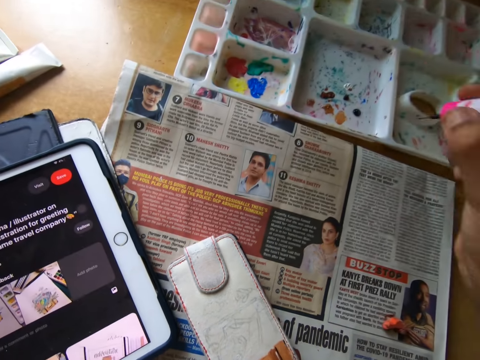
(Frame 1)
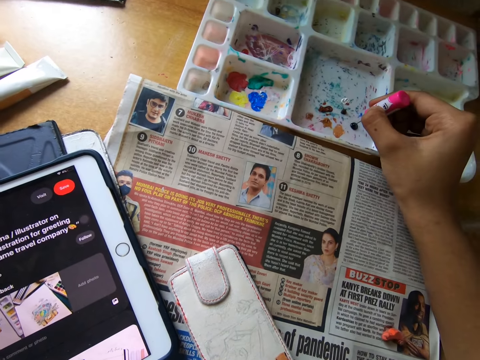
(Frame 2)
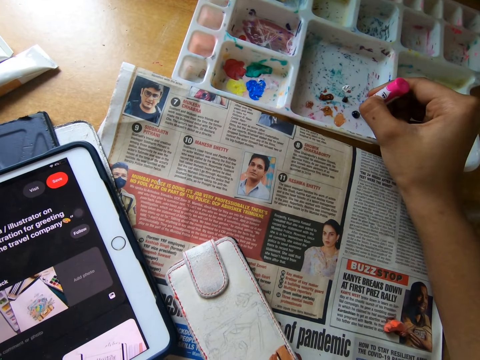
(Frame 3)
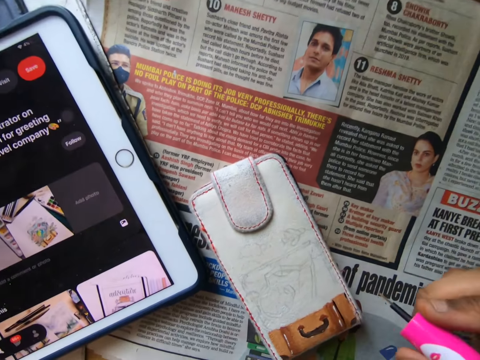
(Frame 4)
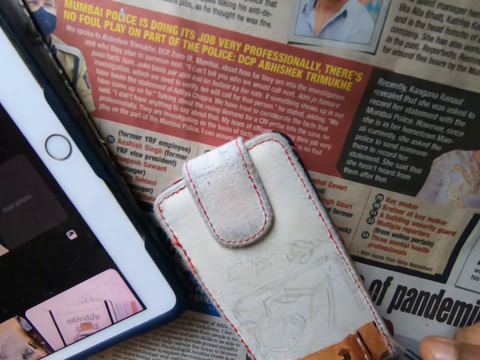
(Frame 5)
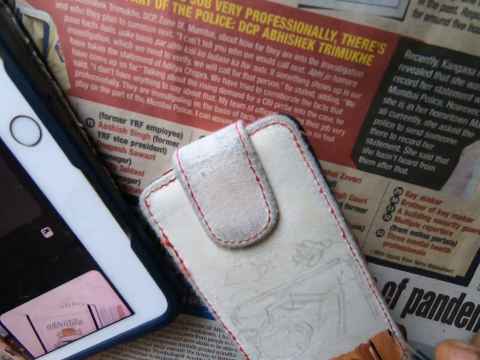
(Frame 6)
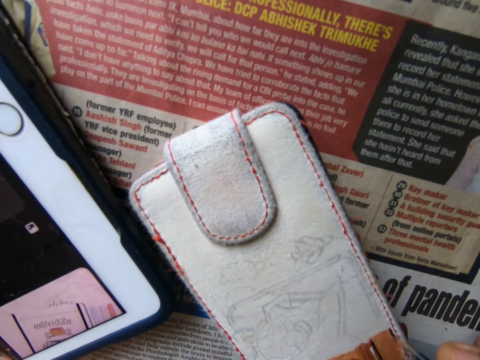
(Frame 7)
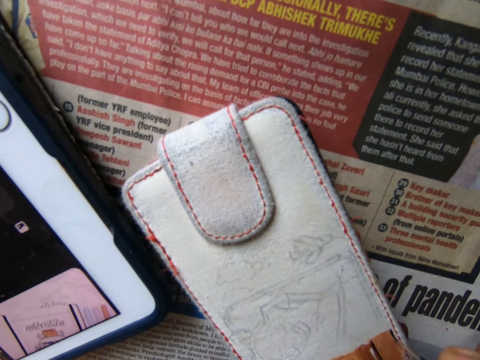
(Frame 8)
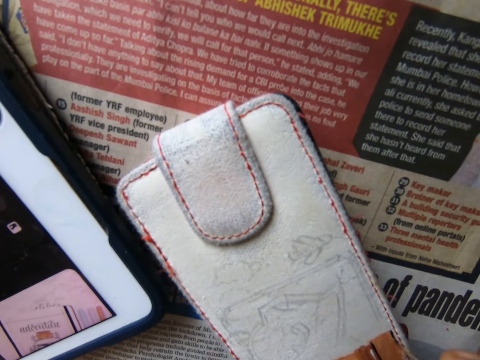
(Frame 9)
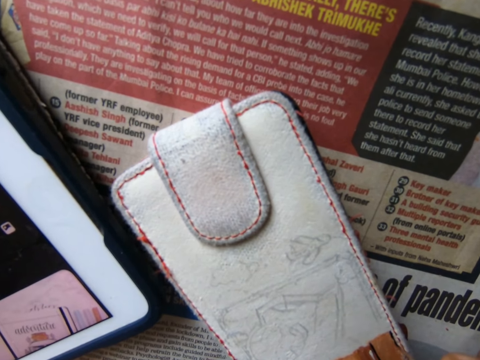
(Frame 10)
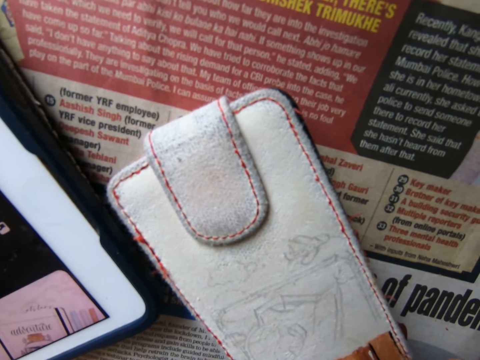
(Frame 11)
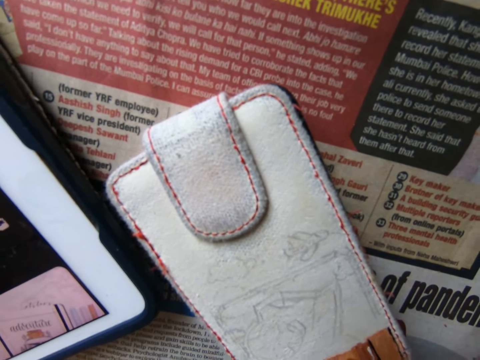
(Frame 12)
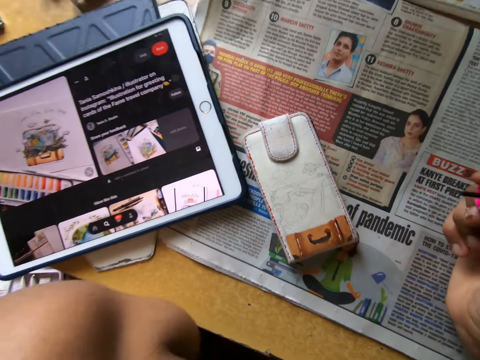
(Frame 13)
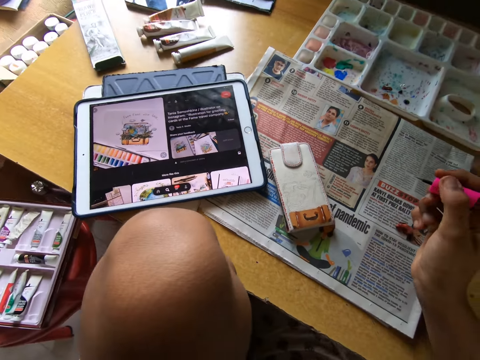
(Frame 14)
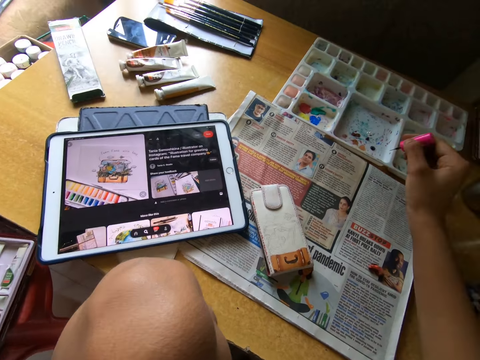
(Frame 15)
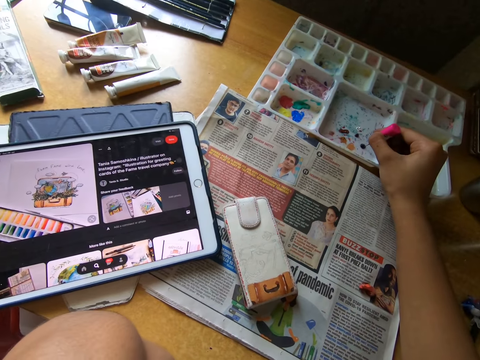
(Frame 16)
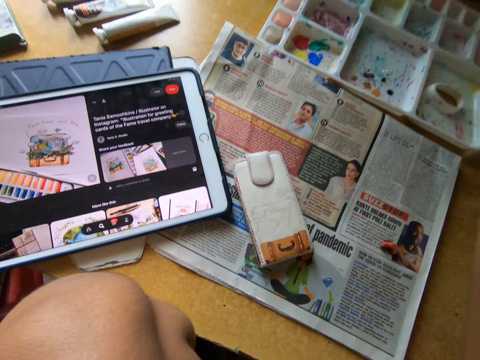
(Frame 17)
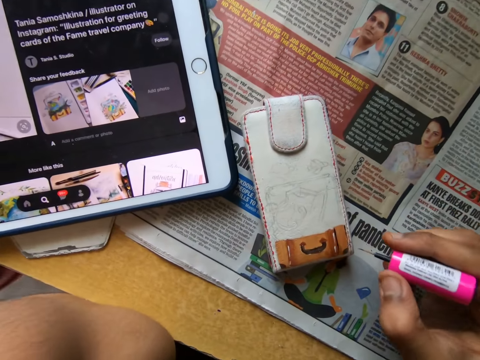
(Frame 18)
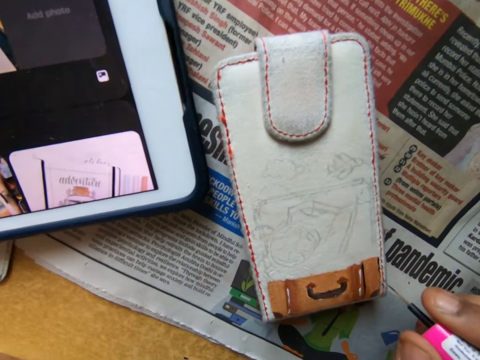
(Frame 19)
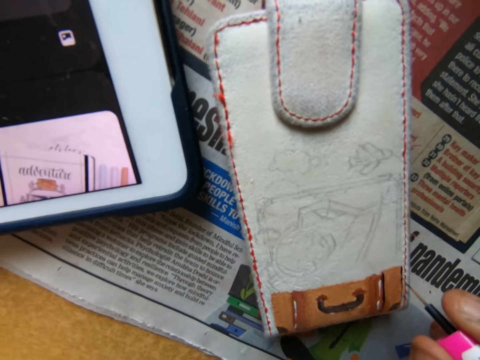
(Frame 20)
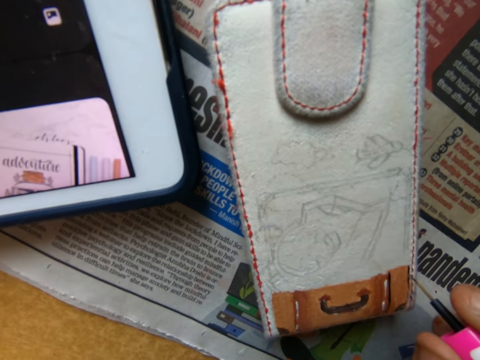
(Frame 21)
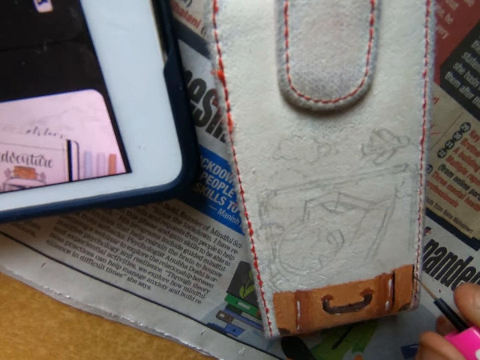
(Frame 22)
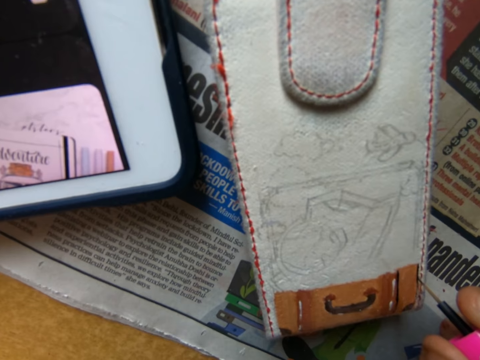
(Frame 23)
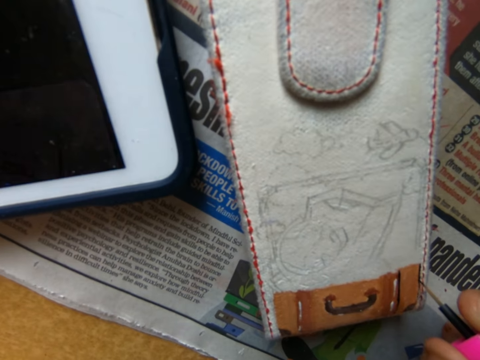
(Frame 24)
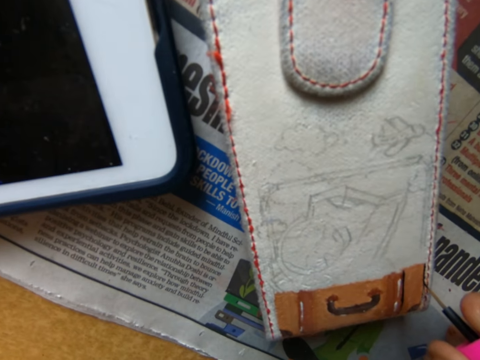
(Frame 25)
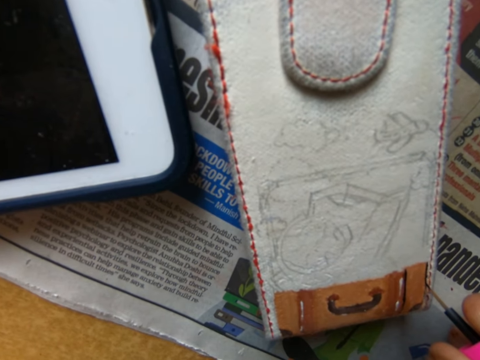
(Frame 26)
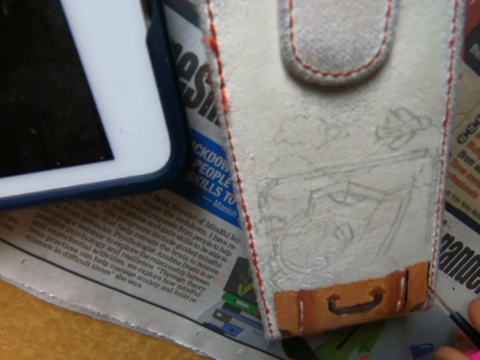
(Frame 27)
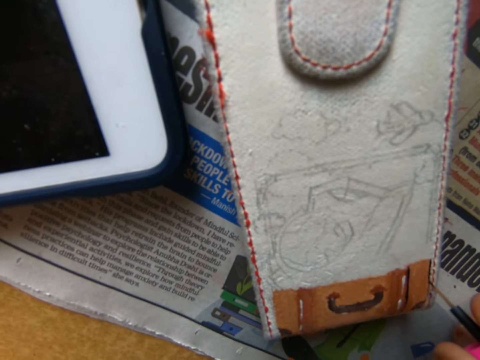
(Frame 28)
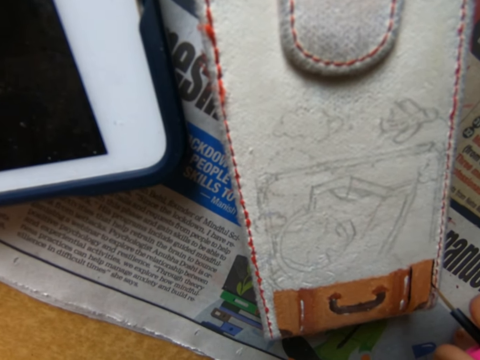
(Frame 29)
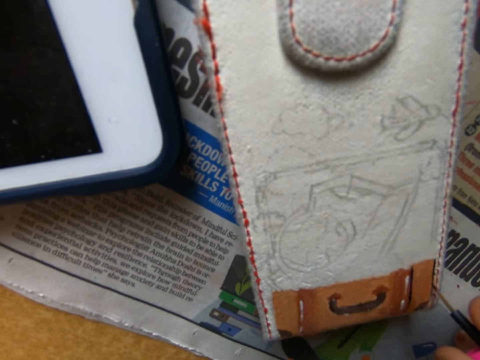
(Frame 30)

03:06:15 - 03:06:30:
The camera wearer moves around. They dip the nail polish brush in the paint. They paint something with the nail polish brush. They look around. They dip the nail polish brush in the paint. They paint something with the nail polish brush.

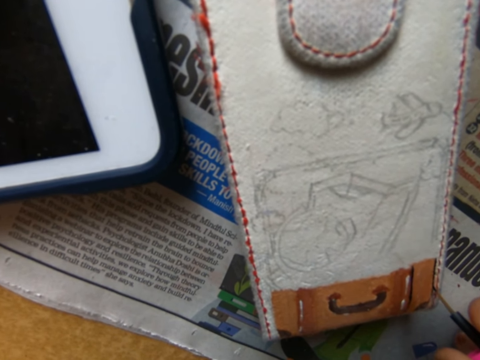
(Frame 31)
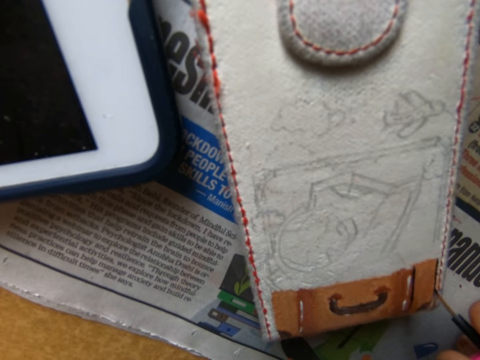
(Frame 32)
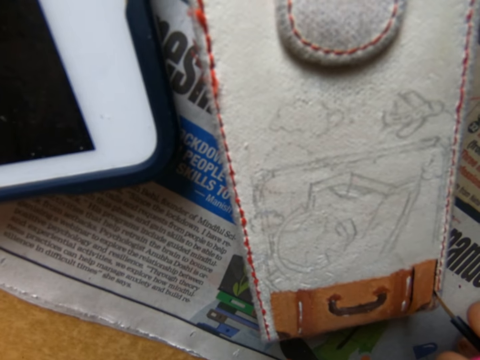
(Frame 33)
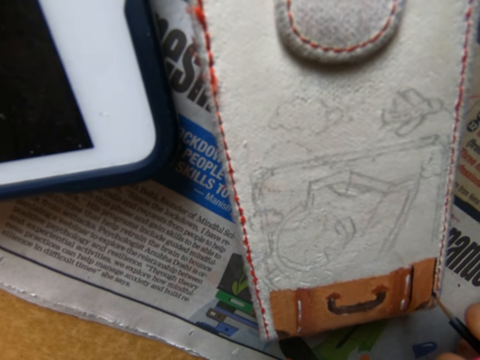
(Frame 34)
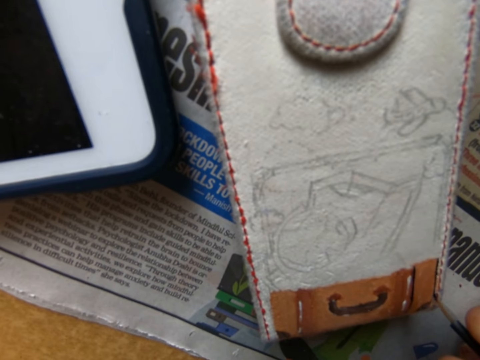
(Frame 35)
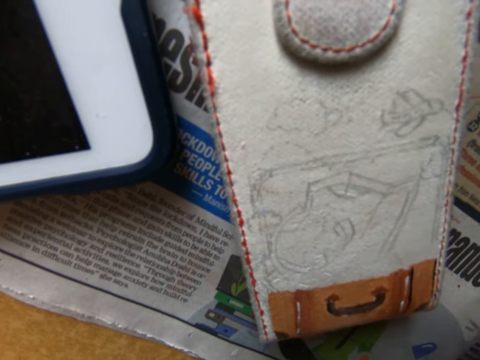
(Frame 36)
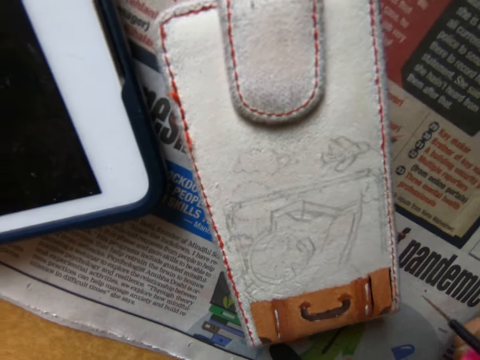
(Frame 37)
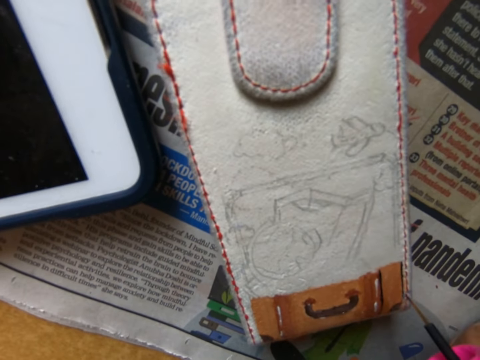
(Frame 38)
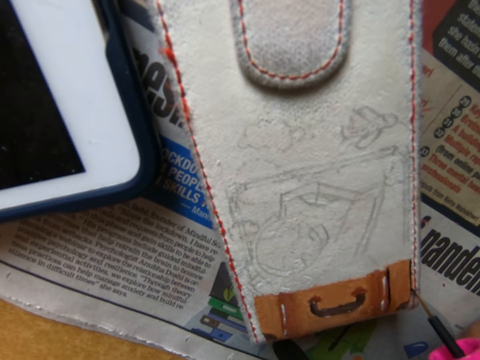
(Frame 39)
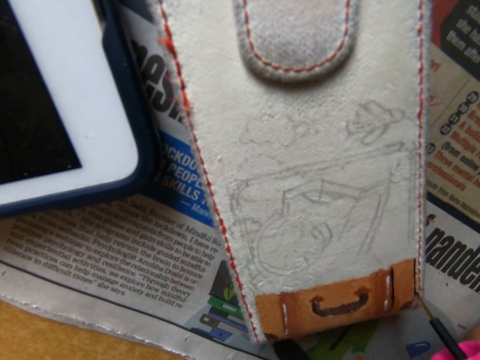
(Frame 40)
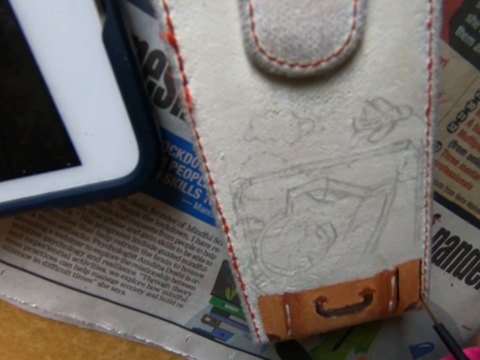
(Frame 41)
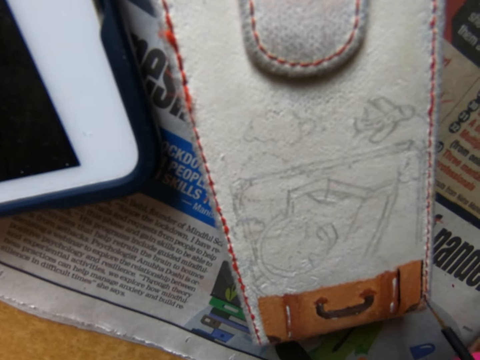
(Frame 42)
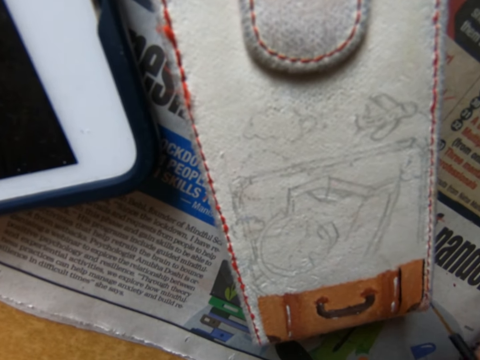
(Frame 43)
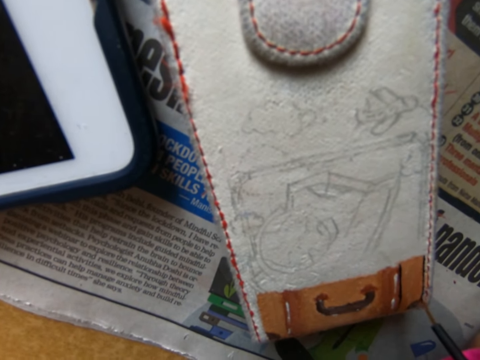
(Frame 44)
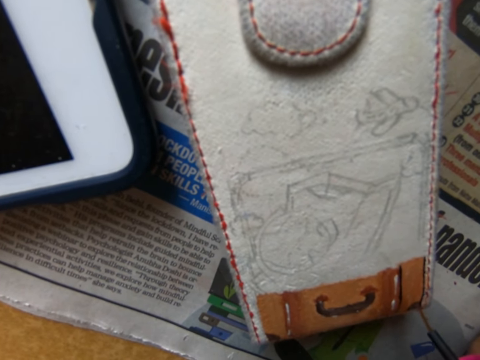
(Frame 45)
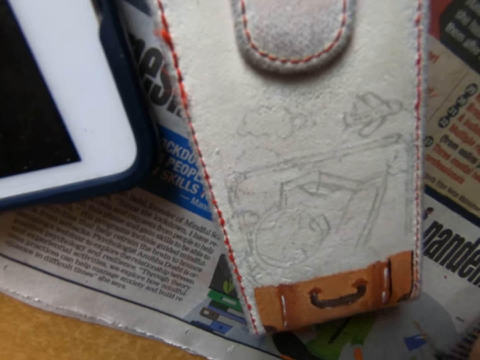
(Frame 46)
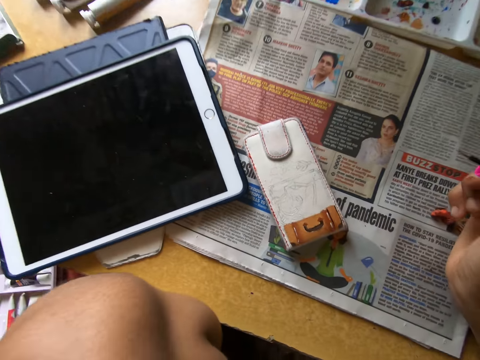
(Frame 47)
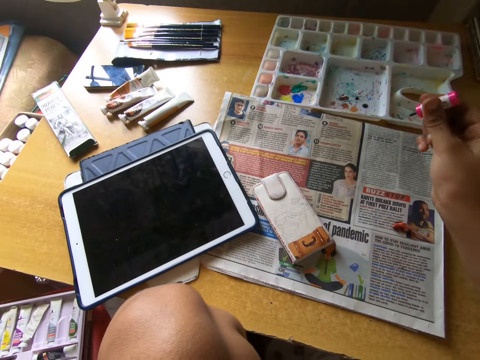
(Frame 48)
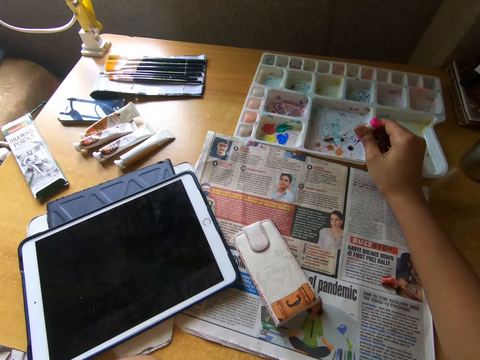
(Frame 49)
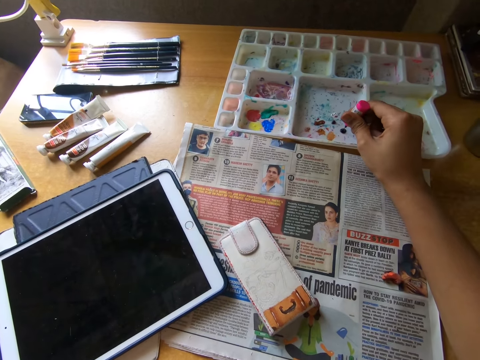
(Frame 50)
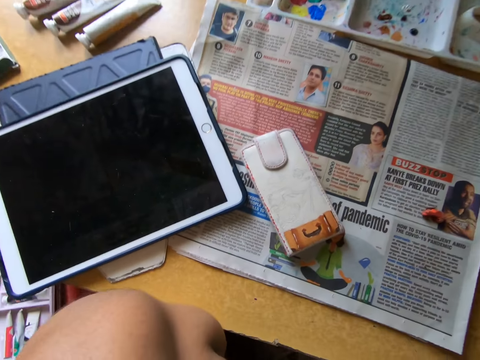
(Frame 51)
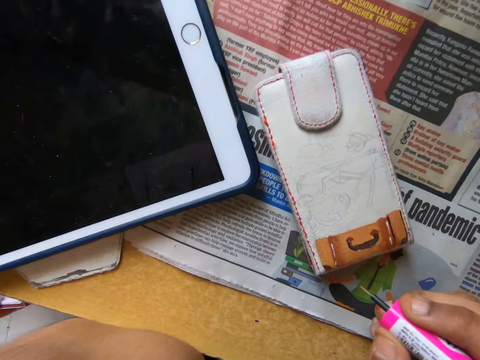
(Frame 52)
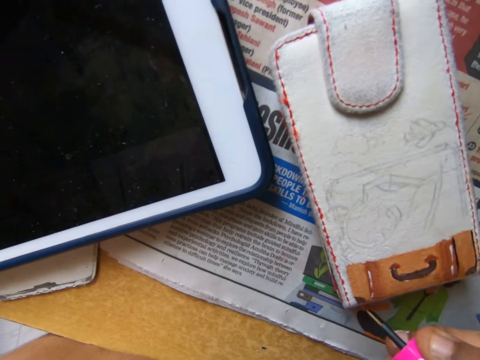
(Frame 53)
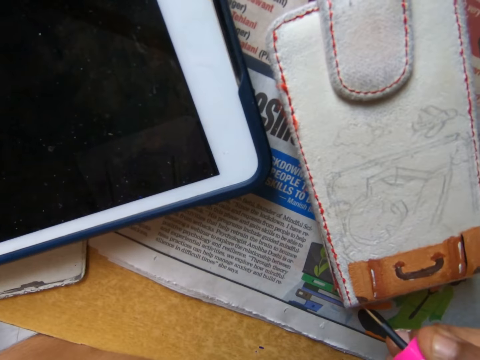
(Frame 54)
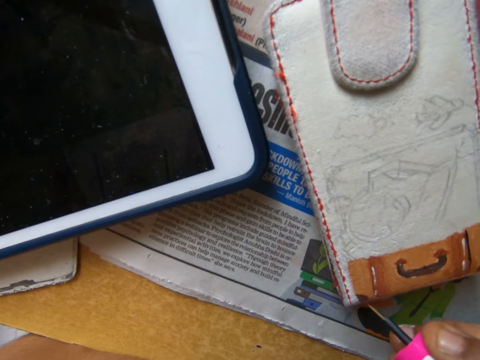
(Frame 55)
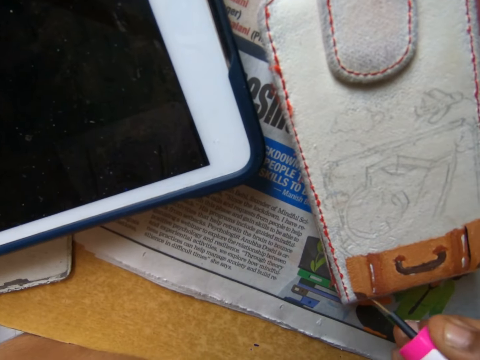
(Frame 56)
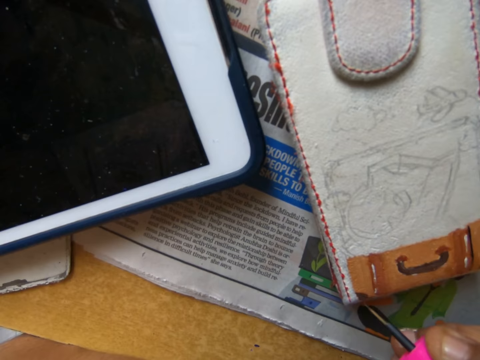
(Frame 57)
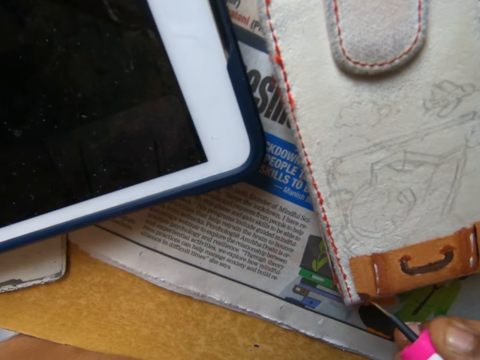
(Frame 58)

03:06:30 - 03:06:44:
The camera wearer looks around. They paint something with a nail polish brush. They look around. They dip the nail polish brush in the paint. They paint something with the nail polish brush.
